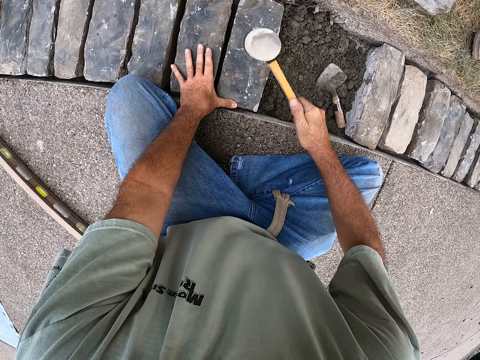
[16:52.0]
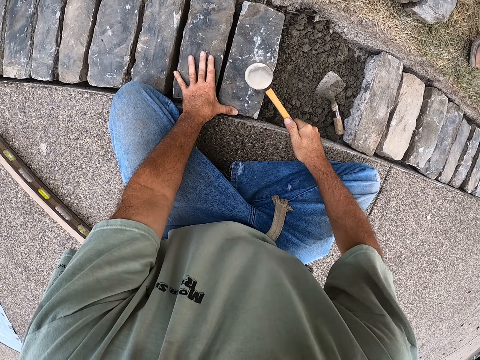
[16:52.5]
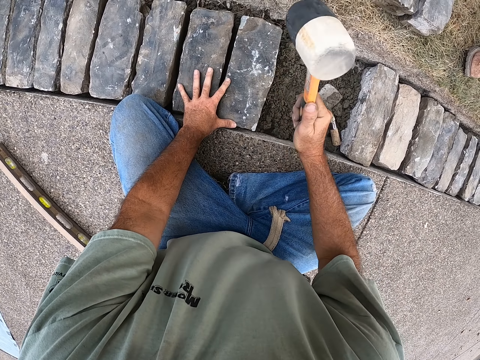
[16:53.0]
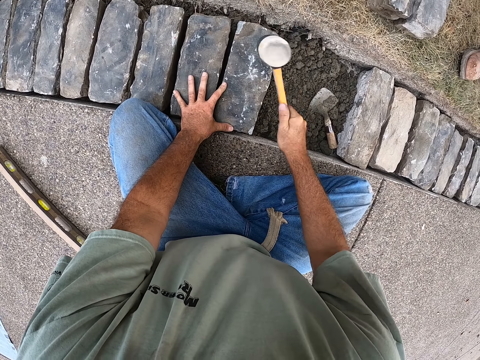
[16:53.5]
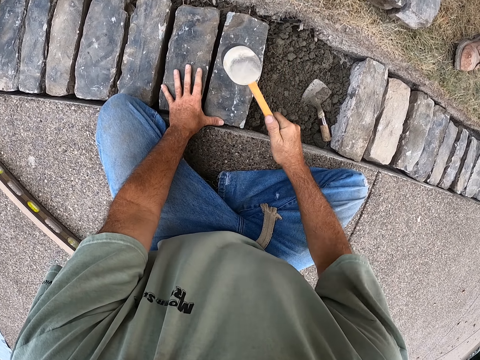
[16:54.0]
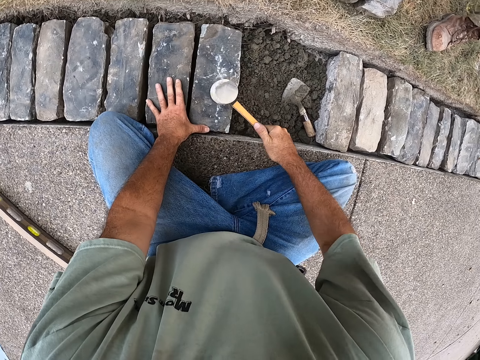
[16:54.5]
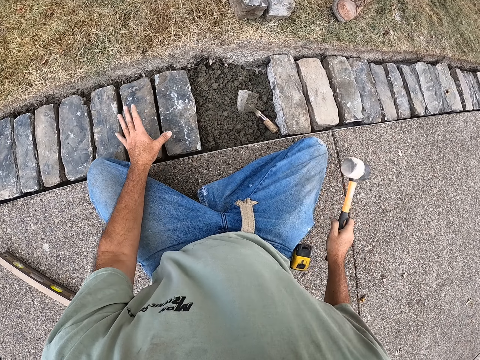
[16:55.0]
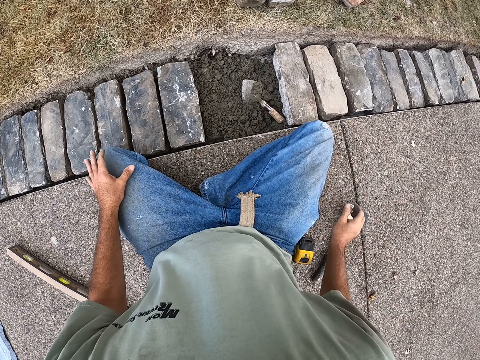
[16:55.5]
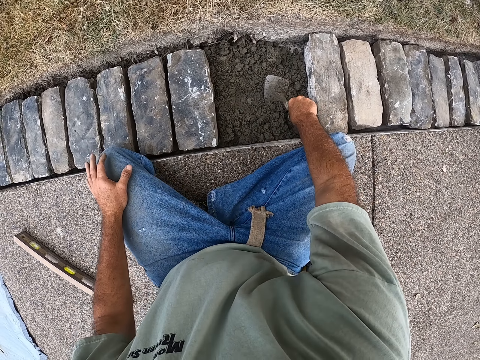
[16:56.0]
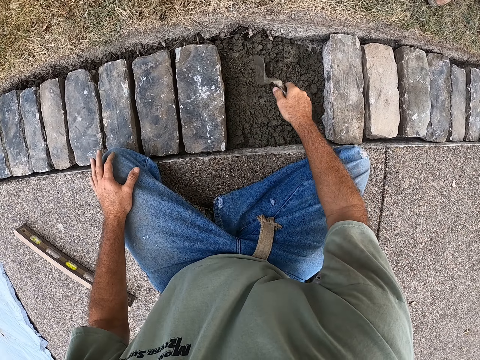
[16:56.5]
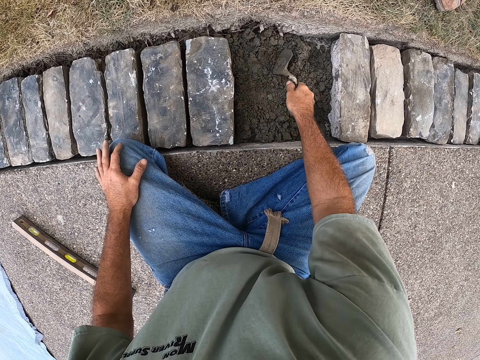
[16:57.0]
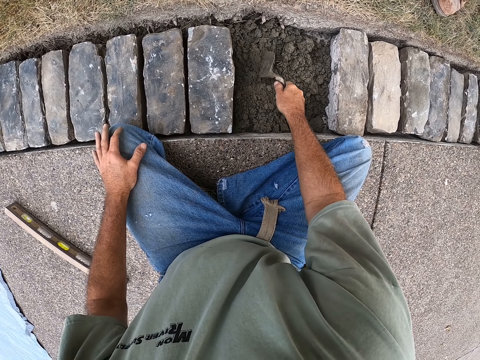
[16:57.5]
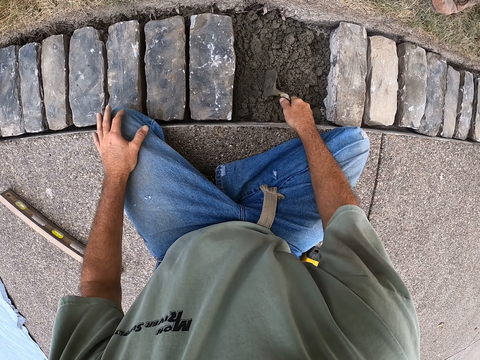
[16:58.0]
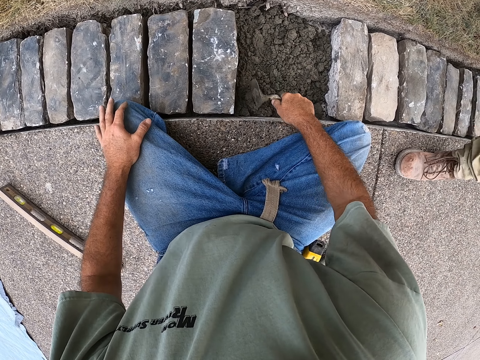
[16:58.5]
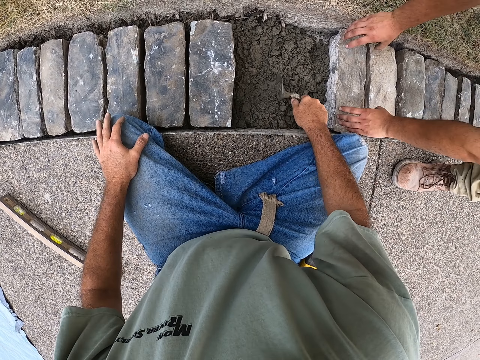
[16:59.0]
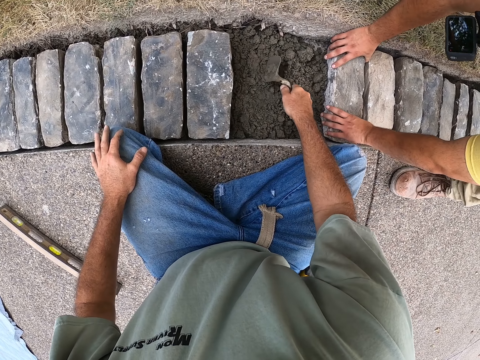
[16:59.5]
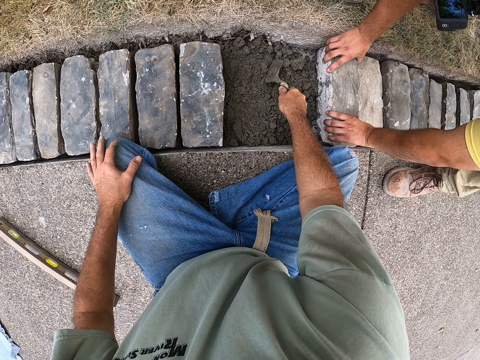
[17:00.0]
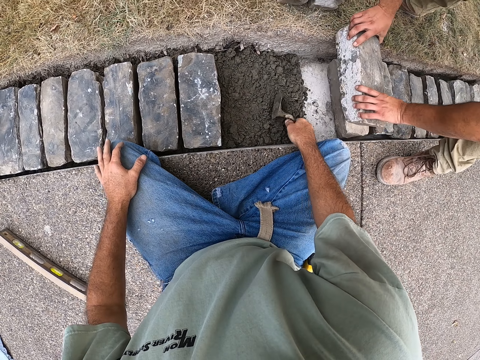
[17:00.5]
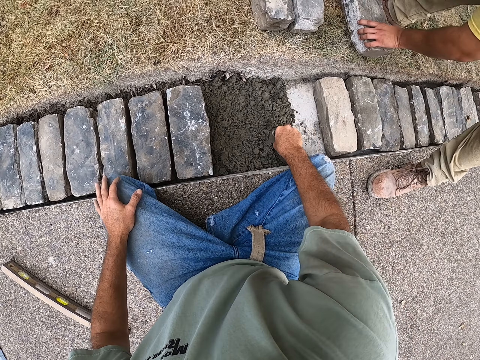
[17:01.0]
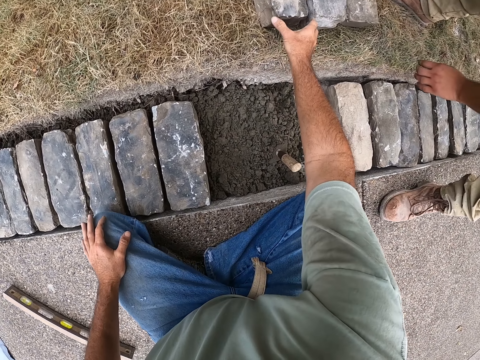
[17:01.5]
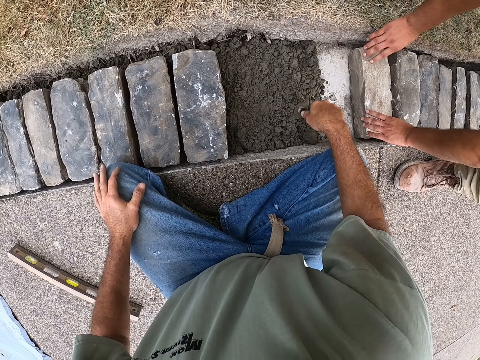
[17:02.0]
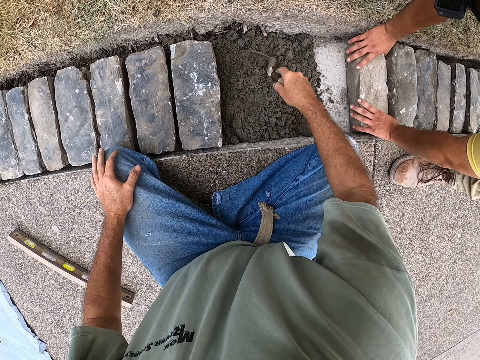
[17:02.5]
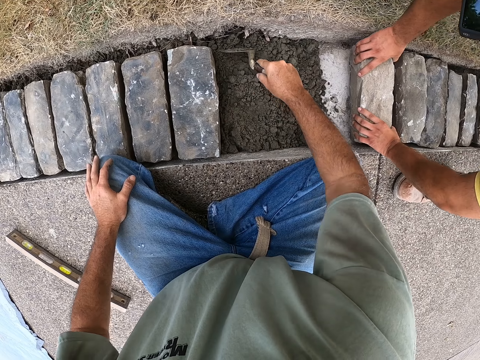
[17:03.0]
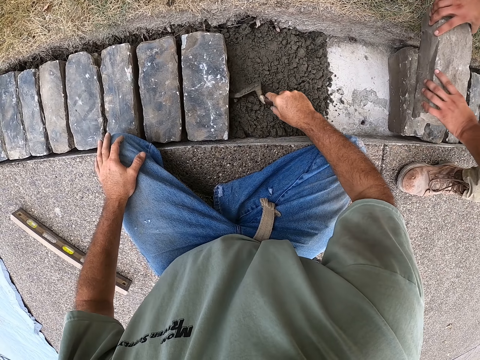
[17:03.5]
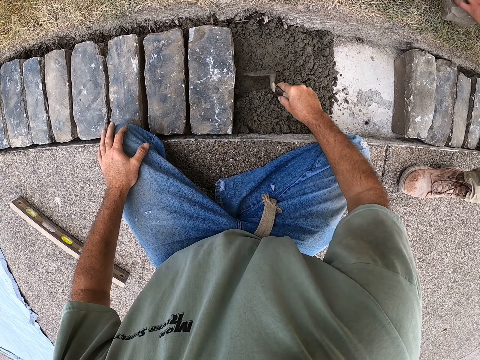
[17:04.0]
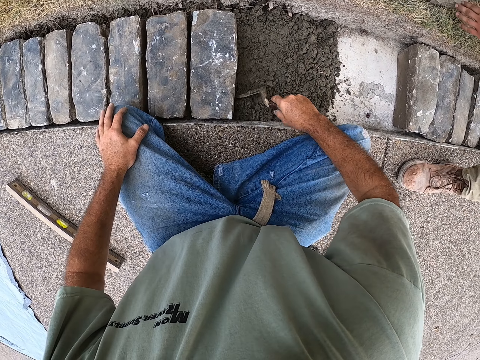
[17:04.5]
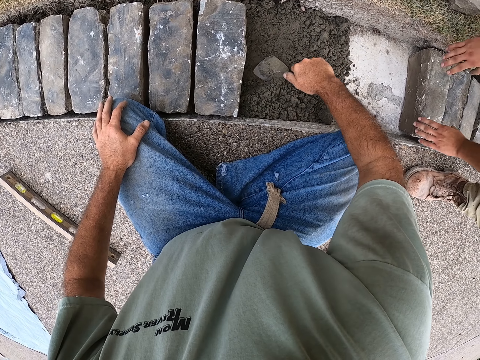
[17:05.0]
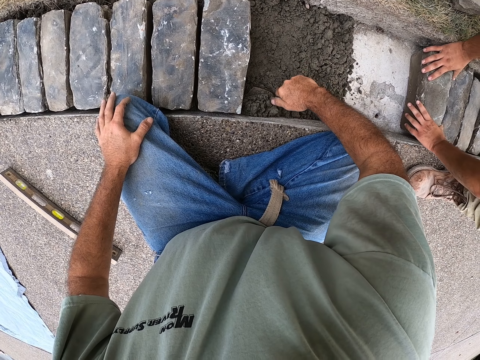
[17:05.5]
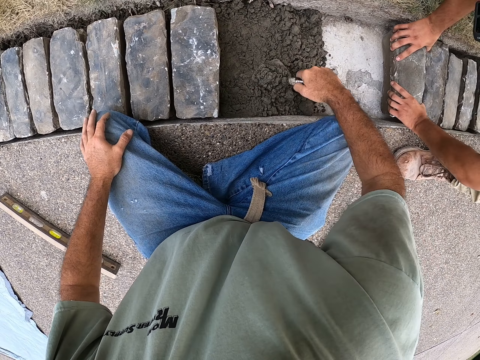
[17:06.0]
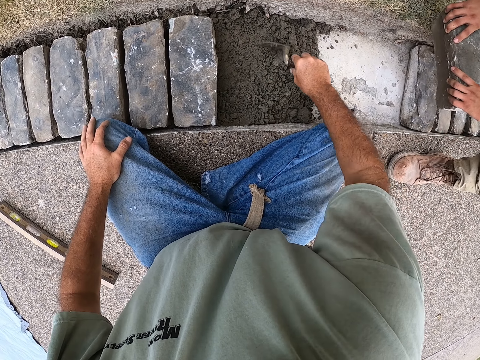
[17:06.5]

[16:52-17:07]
The camera wearer puts the mallet on the ground. They pick the trowel from the ground. They spread the mortar in the hole with the trowel. They separate sandy soil by the spade. A man touches a stone. The man removes the brick from the hole. The camera wearer picks the trowel from the hole. The man removes the brick from the hole. The camera wearer spreads the mortar in the hole with the trowel.

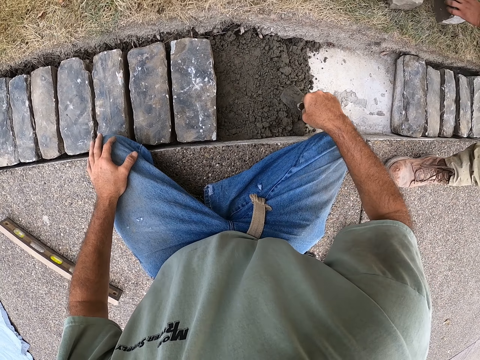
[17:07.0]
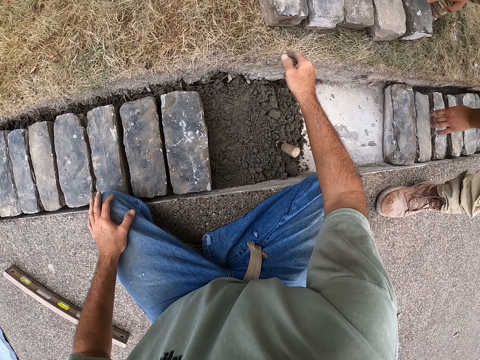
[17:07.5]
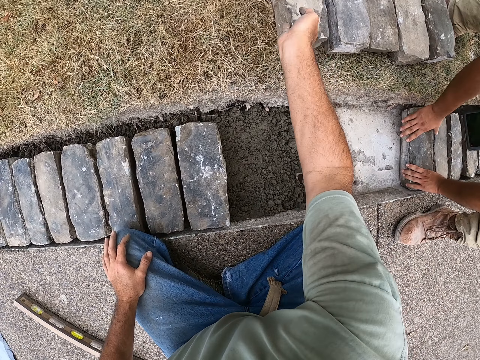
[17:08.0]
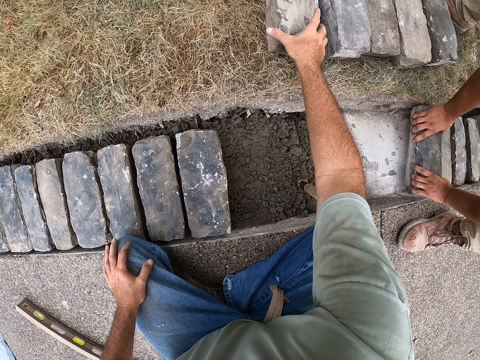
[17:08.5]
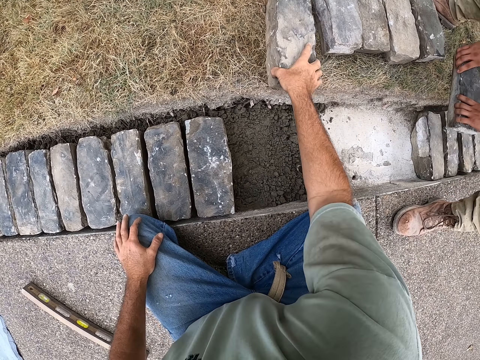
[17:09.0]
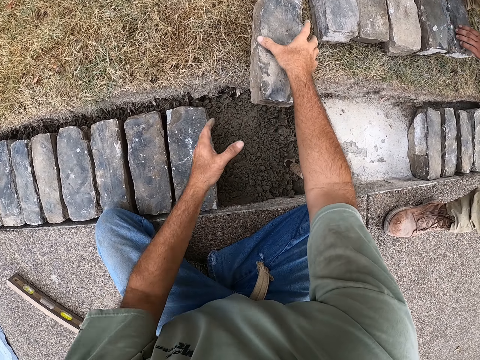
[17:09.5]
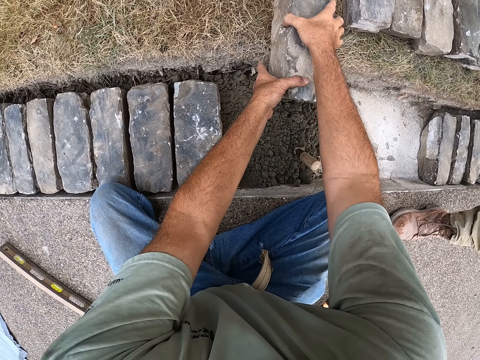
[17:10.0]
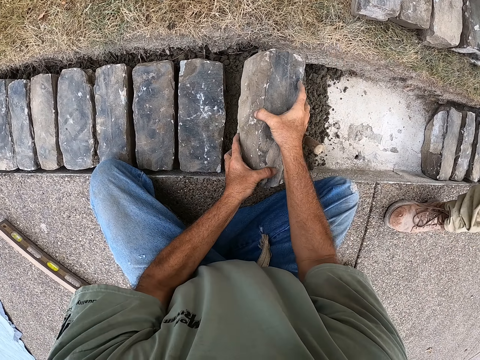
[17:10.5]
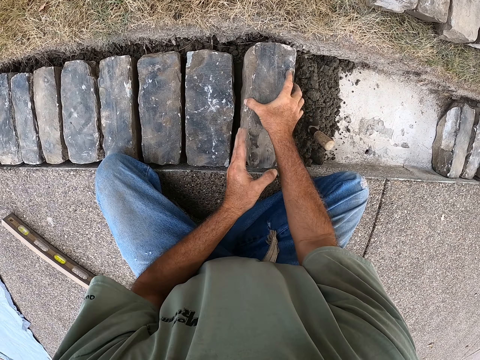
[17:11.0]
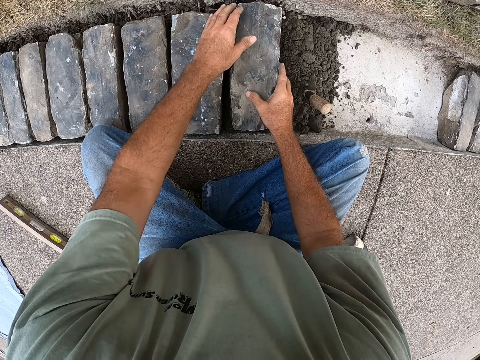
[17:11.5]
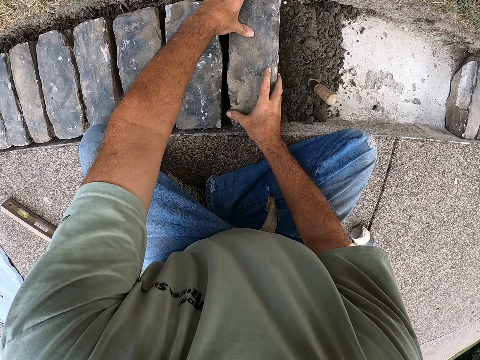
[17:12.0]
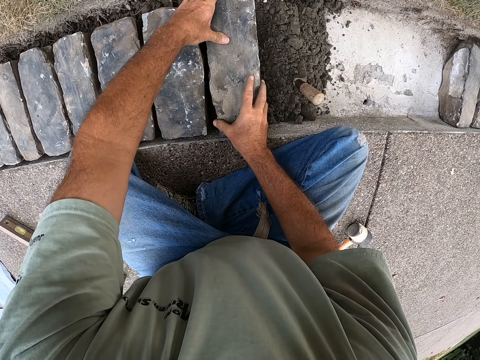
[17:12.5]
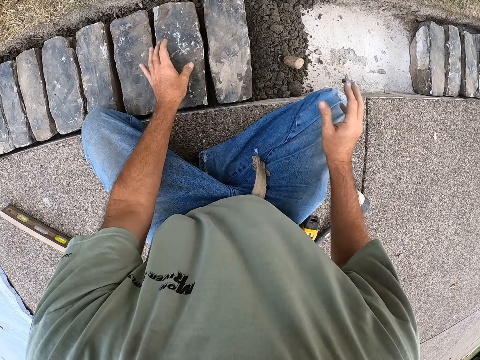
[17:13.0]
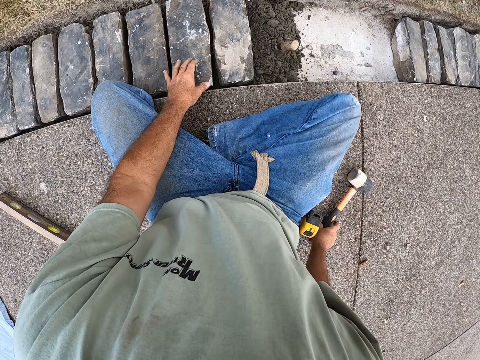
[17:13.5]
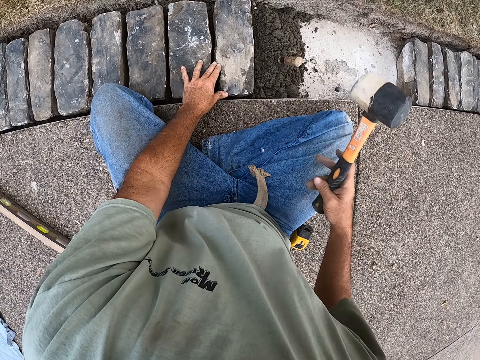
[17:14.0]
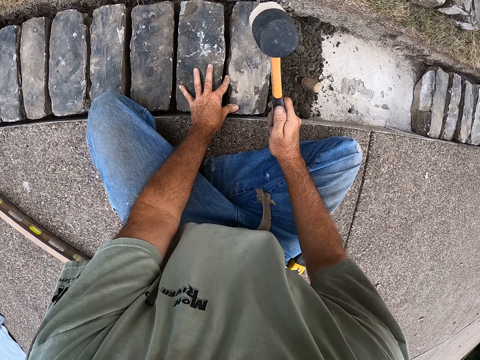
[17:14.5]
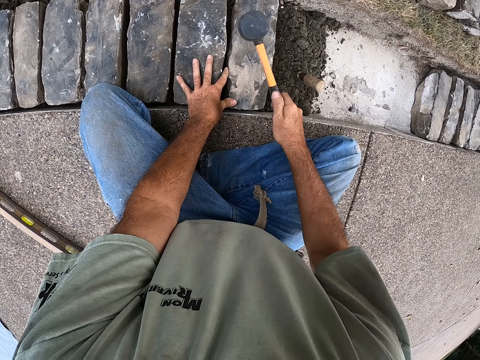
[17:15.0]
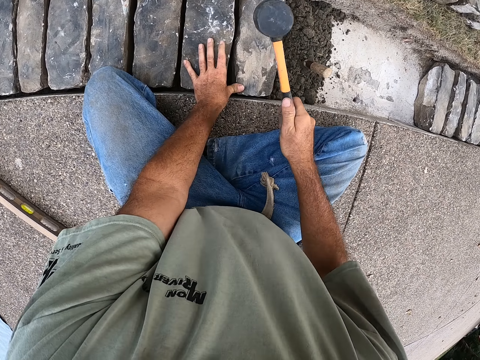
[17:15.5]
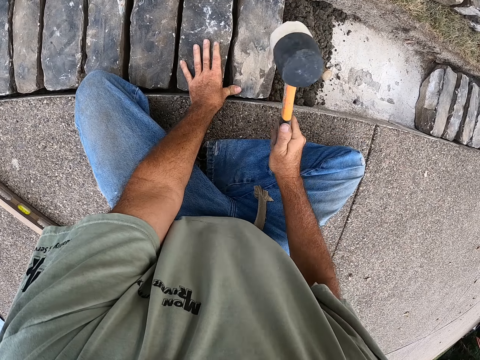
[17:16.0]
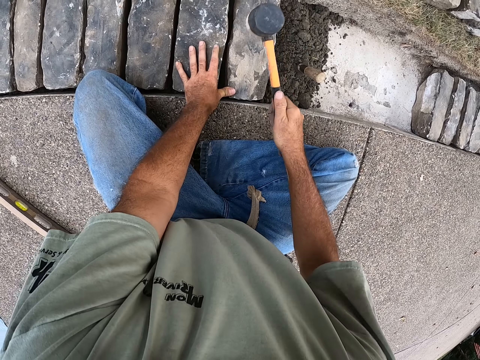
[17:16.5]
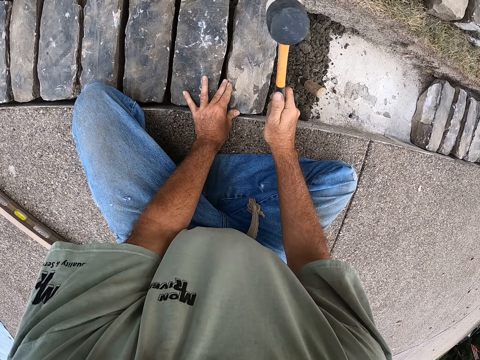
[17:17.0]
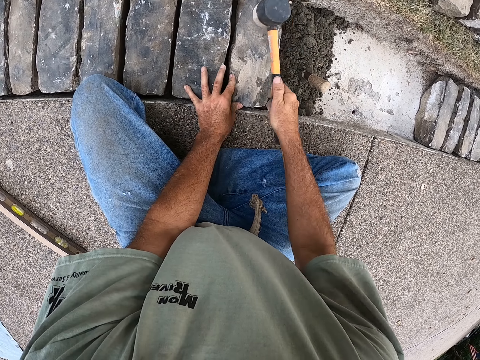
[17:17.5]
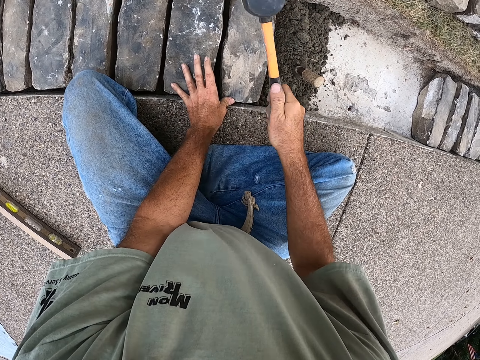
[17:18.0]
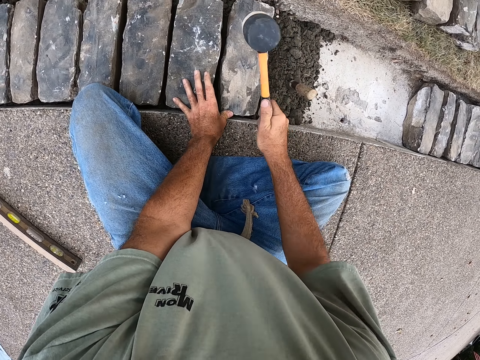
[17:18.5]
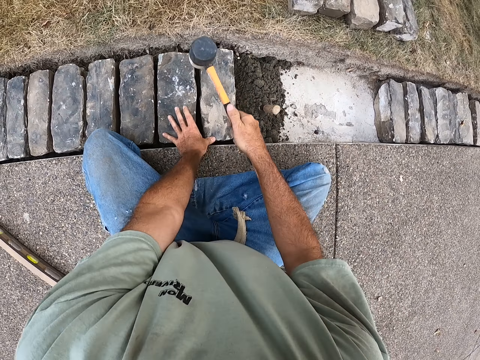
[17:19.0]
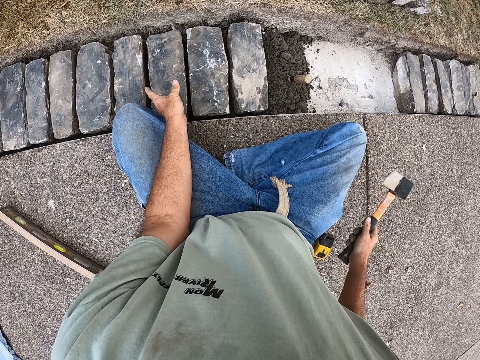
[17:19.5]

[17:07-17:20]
The camera wearer picks the brick from the ground. They touch a stone. They pick the mallet from the ground. They touch a hammer. They hit the brick with the mallet.
